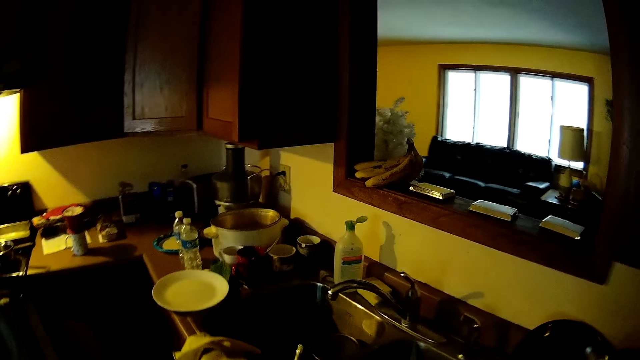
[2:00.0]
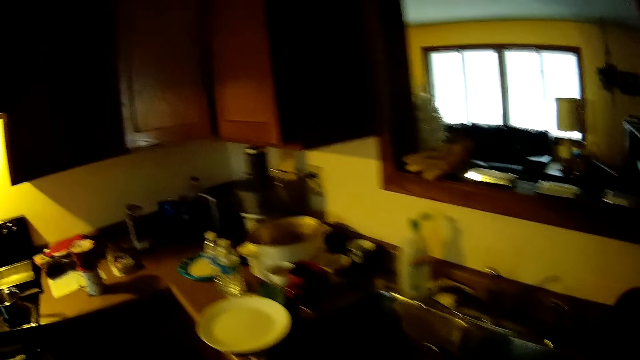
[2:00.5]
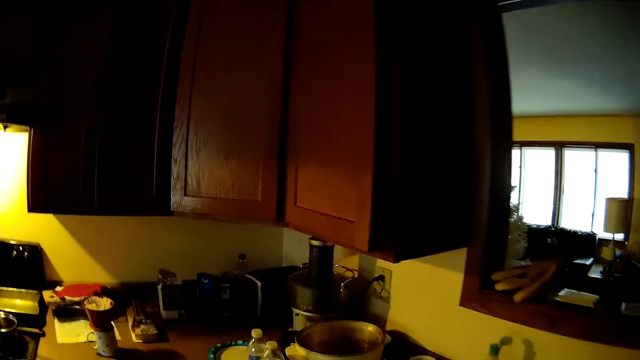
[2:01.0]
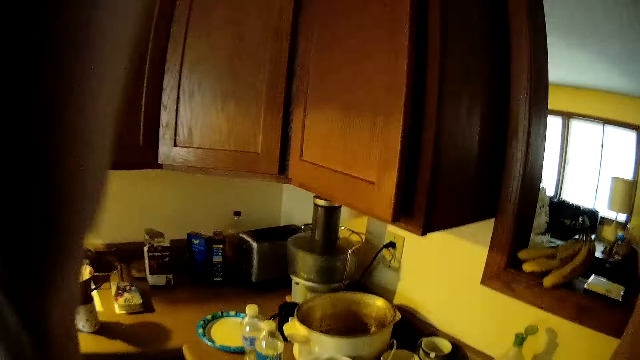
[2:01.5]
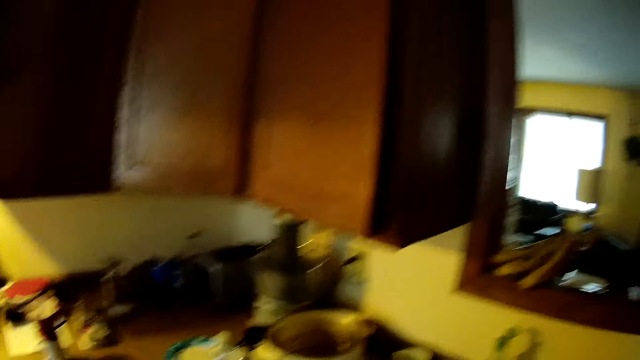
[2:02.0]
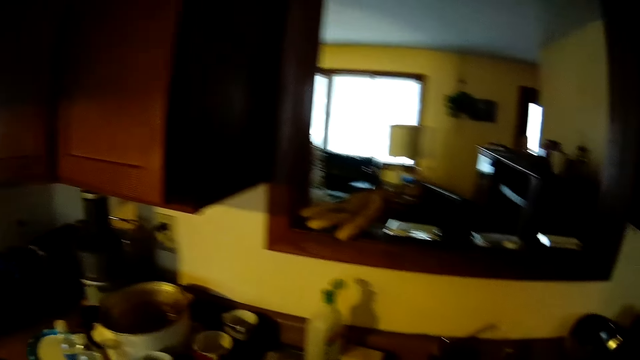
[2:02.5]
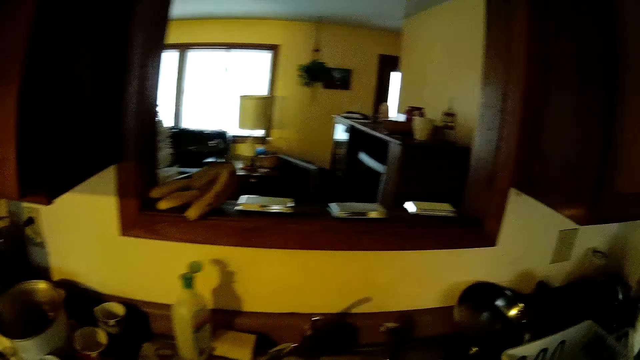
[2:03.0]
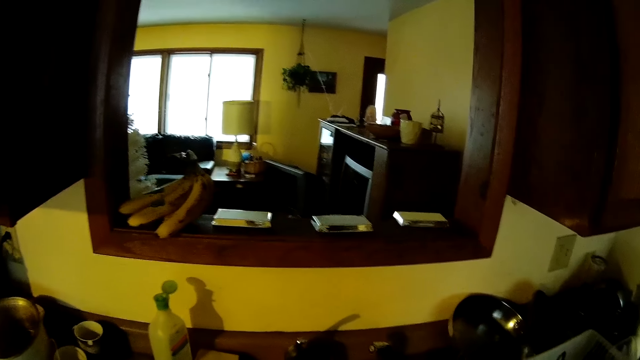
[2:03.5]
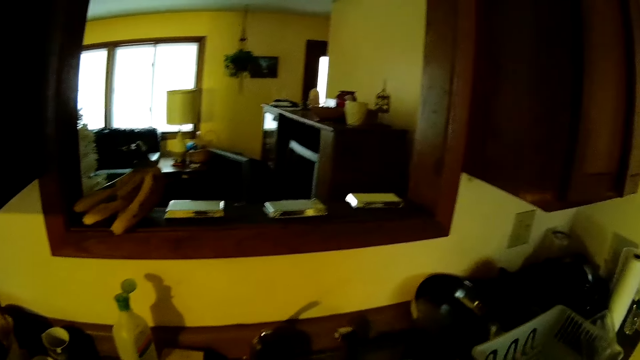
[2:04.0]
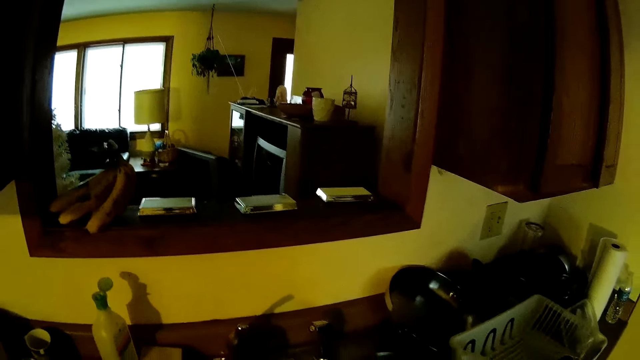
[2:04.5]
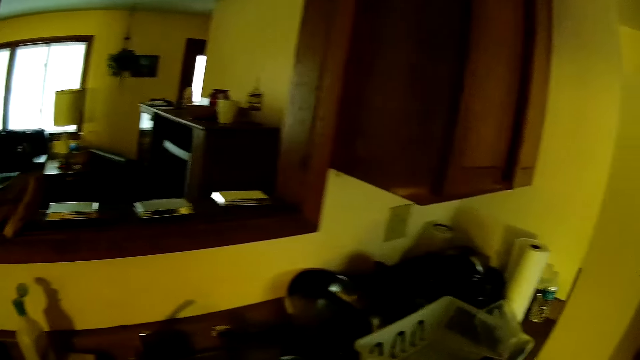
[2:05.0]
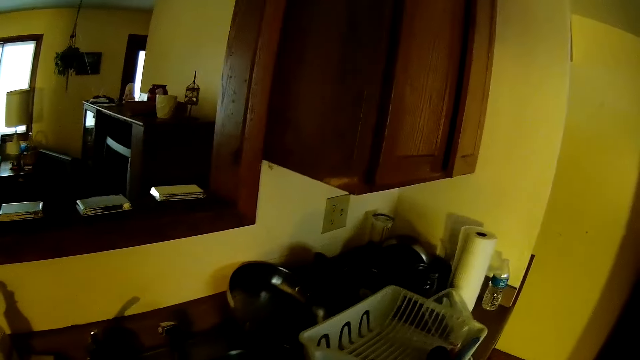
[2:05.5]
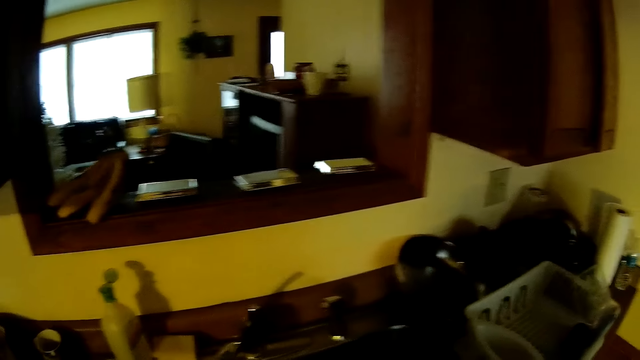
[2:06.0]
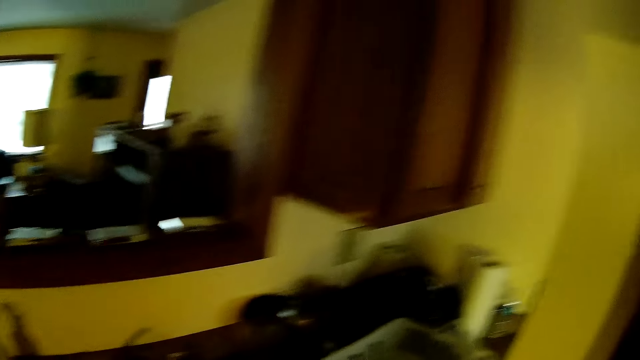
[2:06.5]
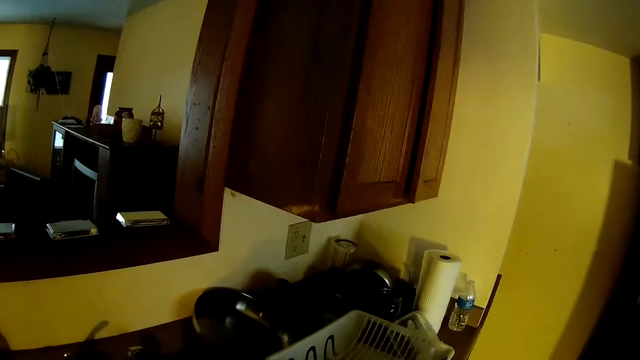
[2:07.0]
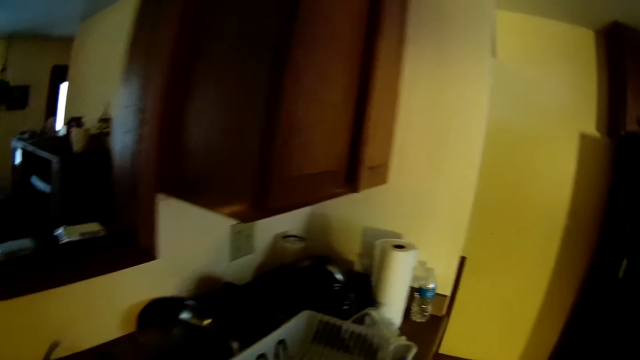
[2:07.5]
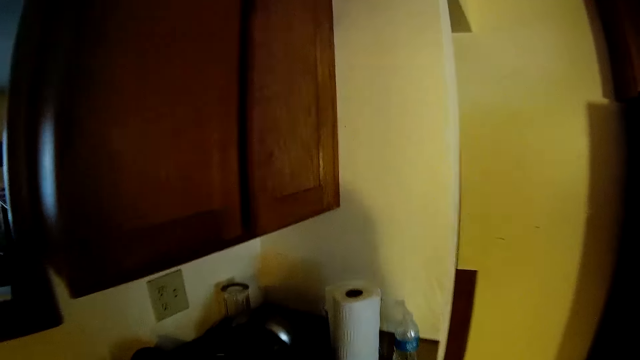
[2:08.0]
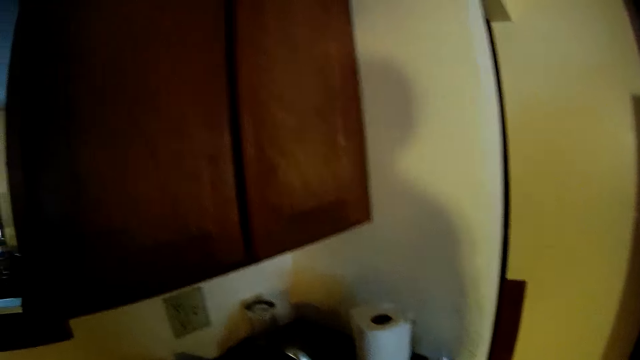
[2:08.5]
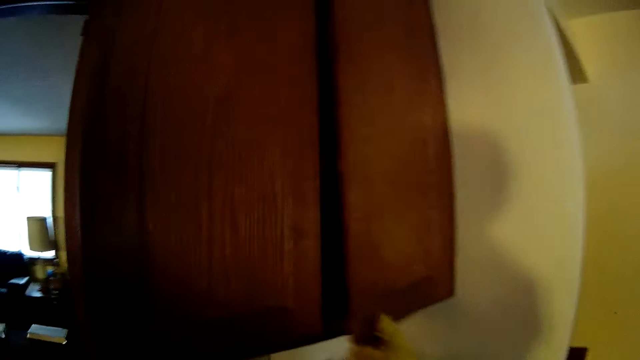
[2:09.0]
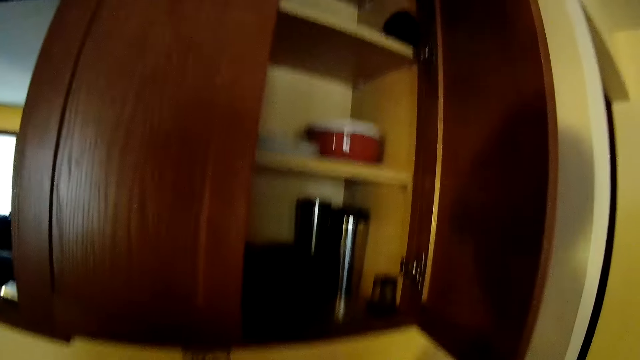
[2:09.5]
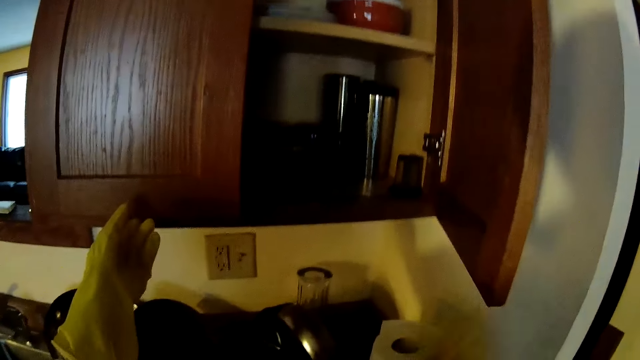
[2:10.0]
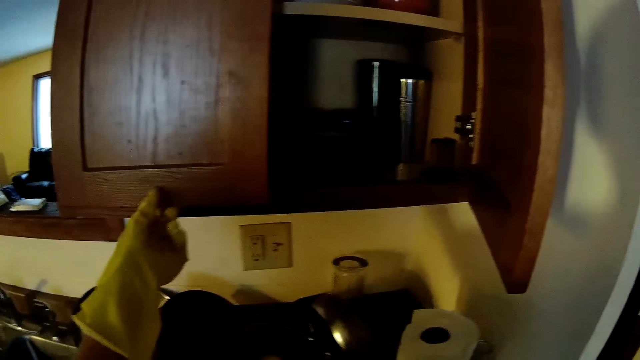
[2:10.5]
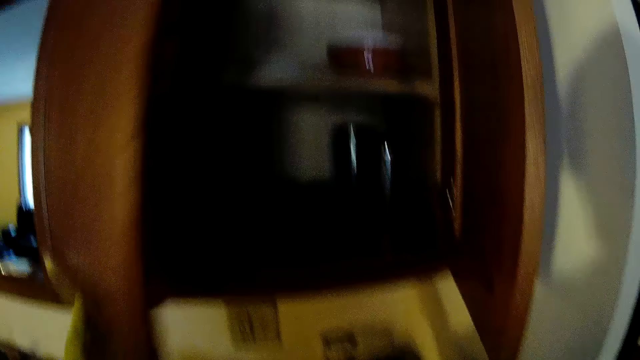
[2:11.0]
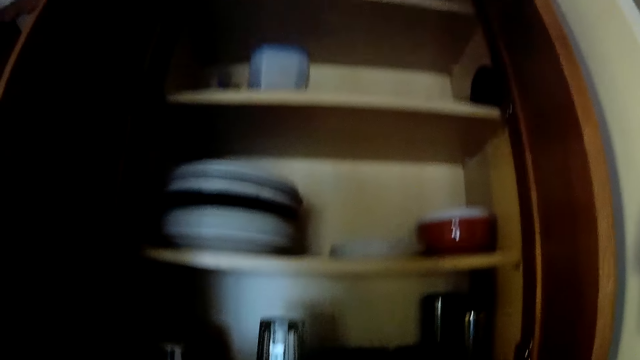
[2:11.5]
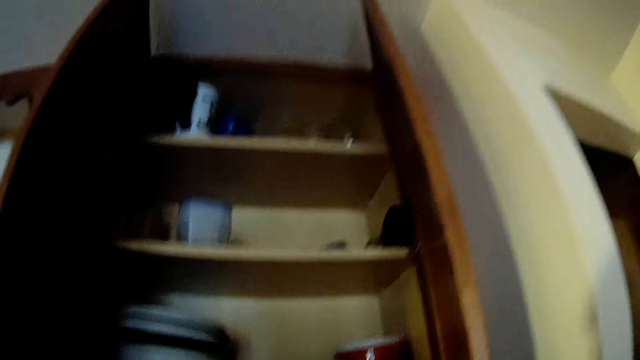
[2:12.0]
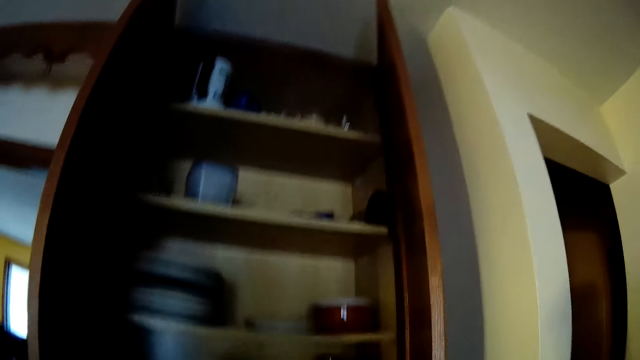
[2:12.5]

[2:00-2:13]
The camera wearer touches his head with both hands. He opens the cupboard with his right hand. He opens the cupboard with his left hand.

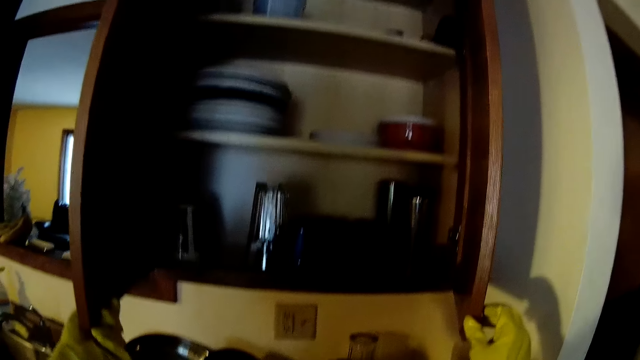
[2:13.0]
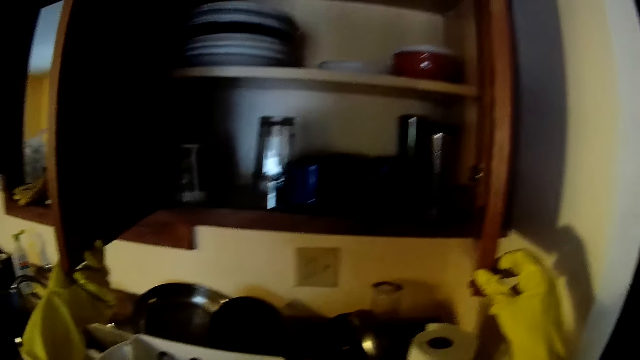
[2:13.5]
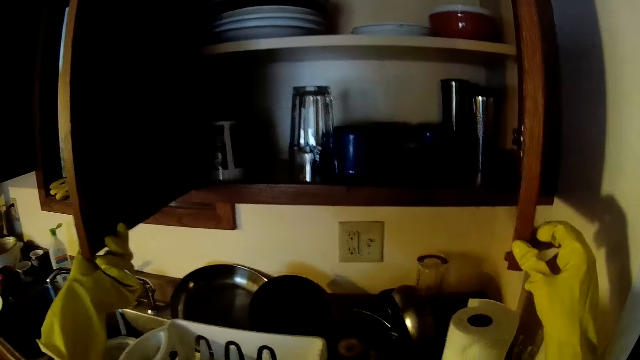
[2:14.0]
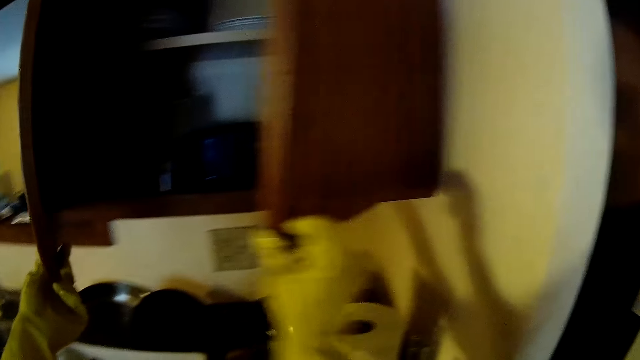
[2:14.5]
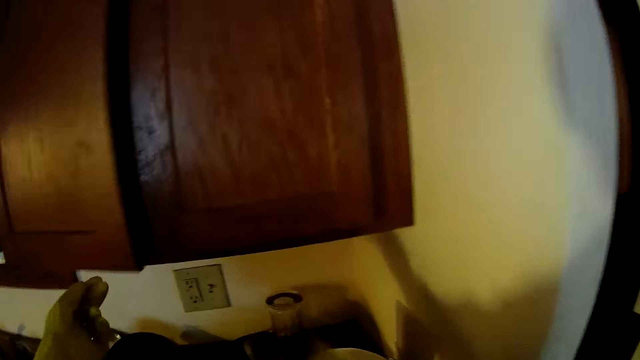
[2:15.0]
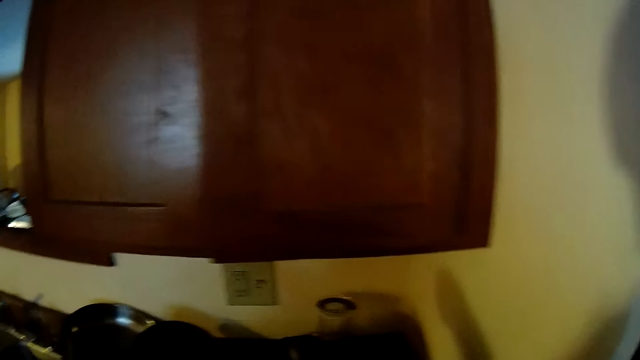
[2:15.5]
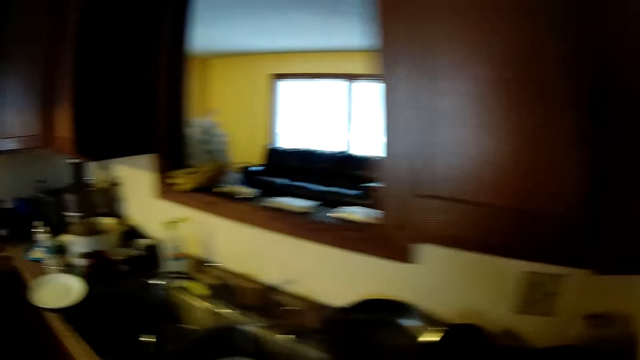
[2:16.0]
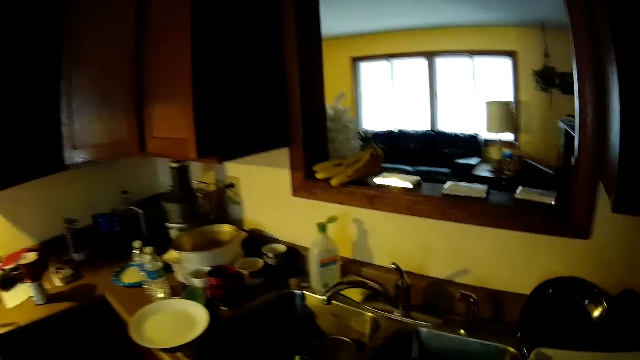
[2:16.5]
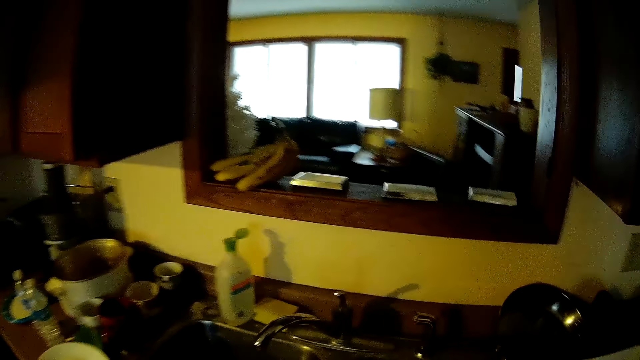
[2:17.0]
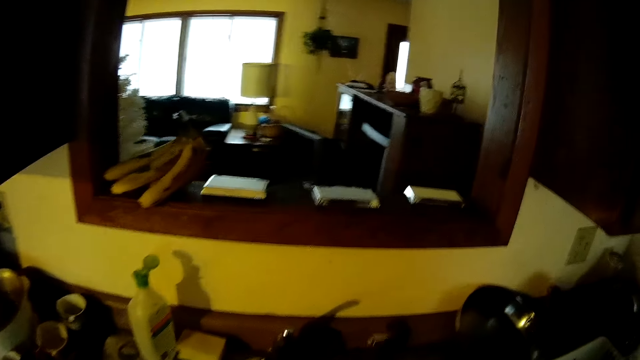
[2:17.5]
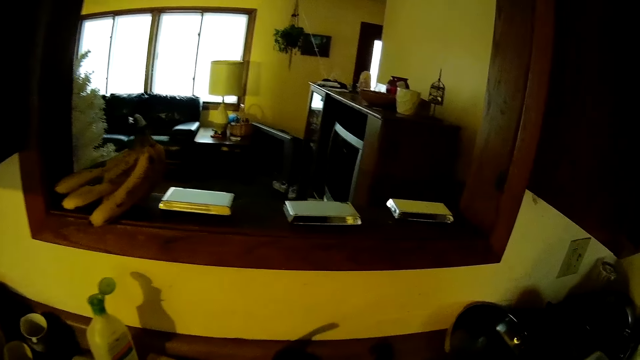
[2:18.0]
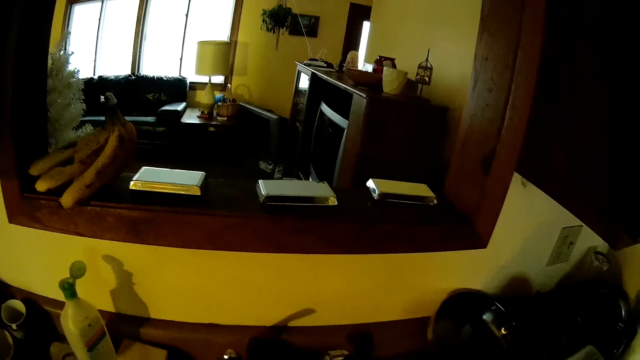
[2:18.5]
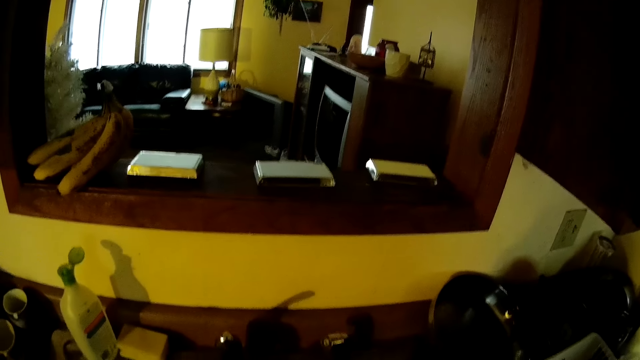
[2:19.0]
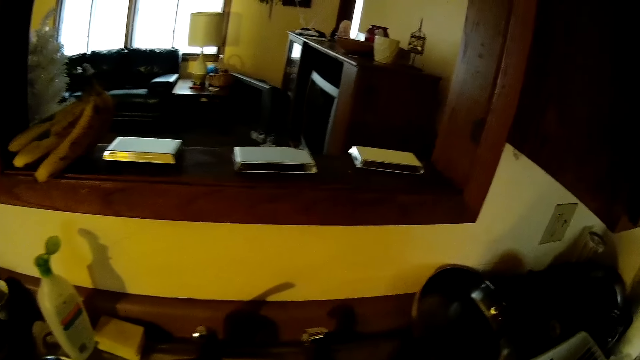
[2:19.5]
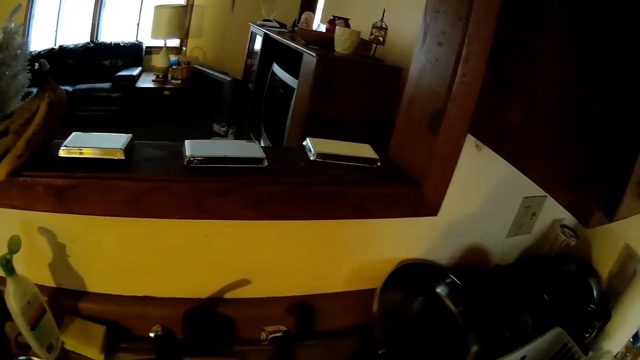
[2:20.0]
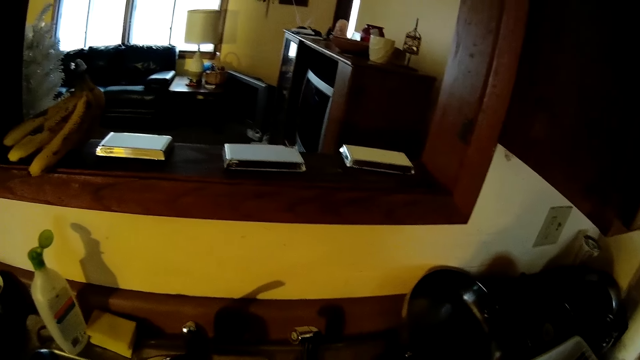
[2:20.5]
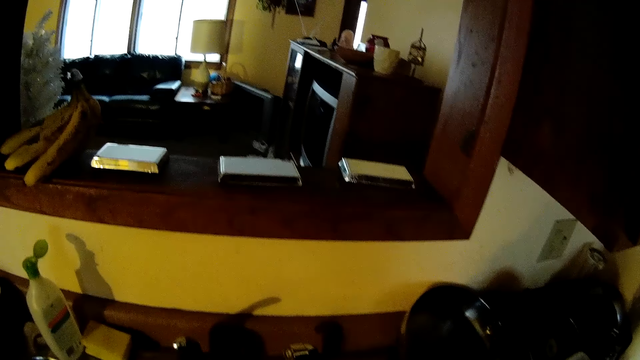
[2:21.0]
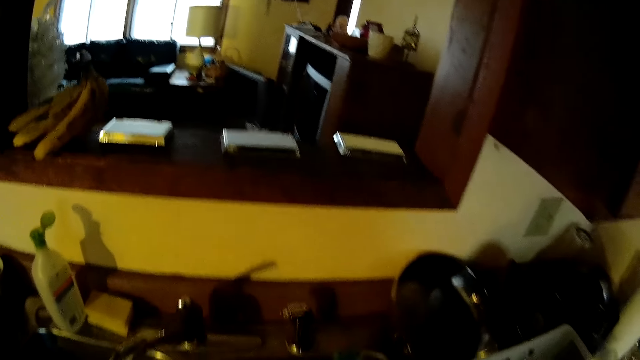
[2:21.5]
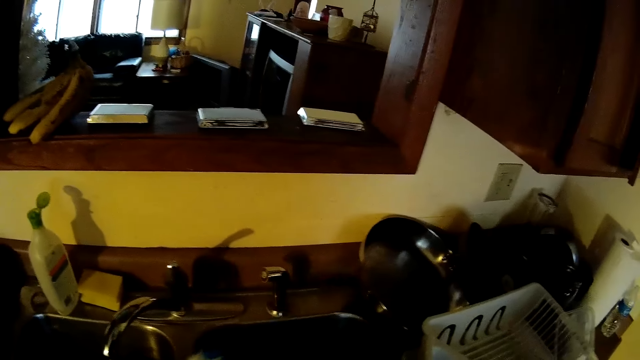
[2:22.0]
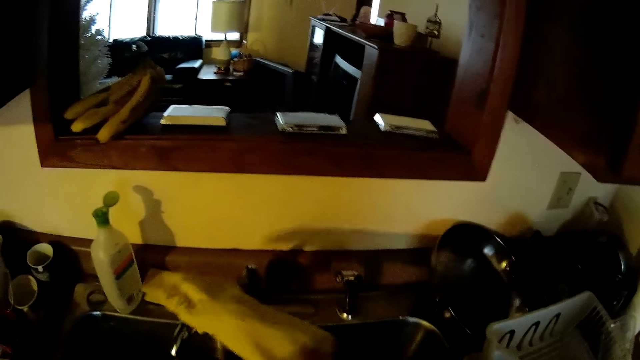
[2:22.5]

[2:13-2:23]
The camera wearer looks in the cabinet or cupboard. He closes the cupboard with both hands. He walks around in the kitchen. He picks up a brush from the sink with his left hand.
